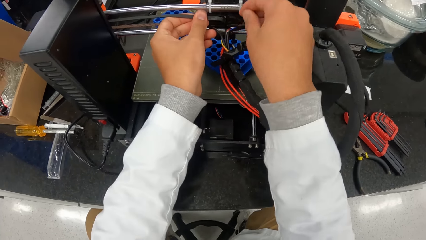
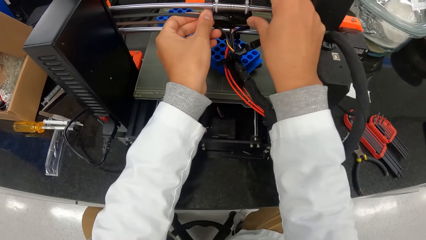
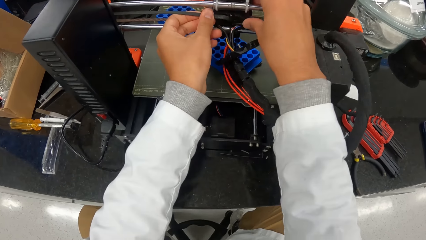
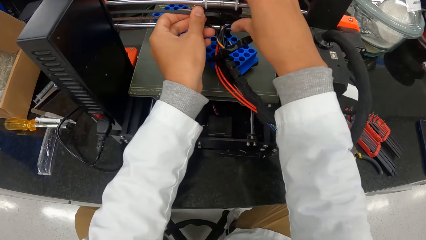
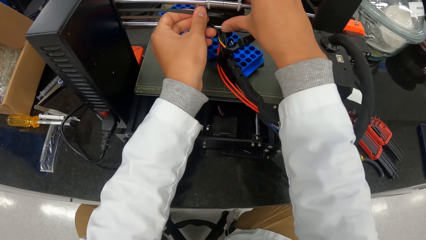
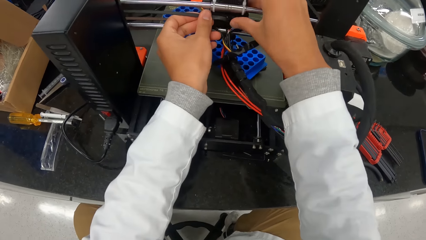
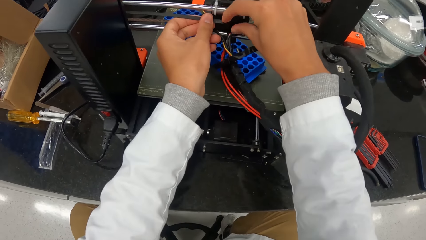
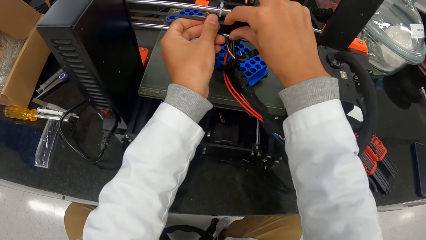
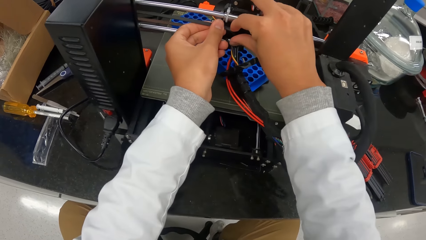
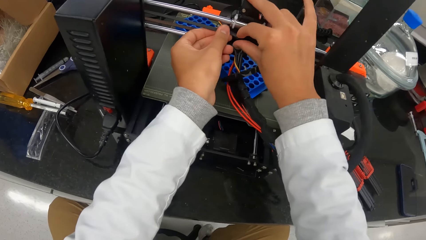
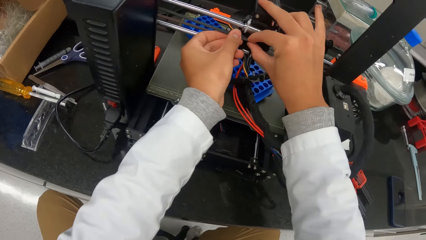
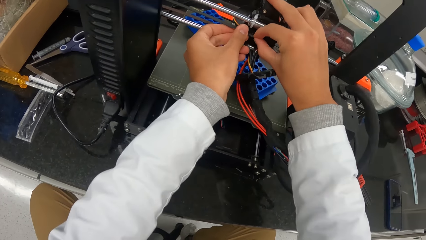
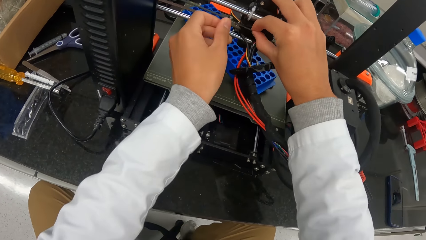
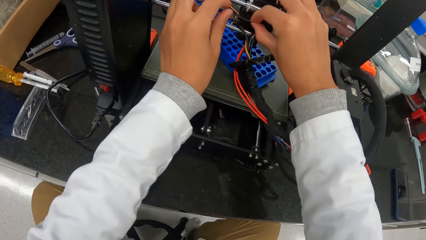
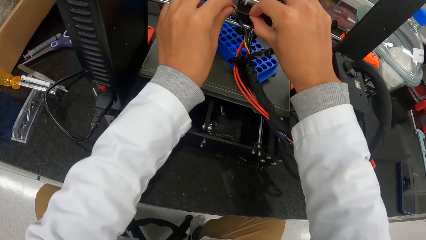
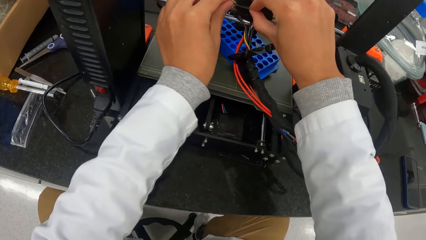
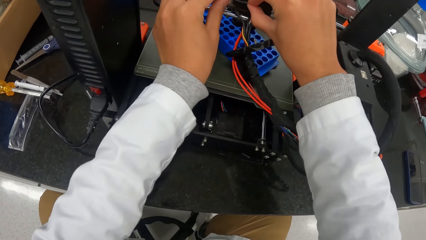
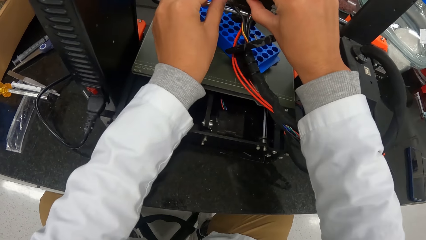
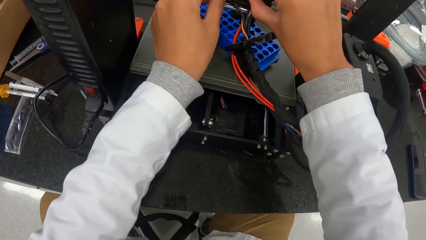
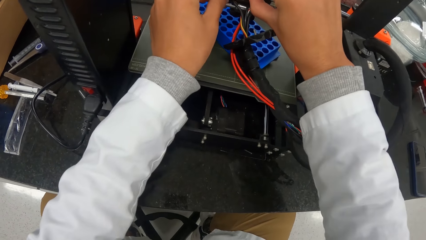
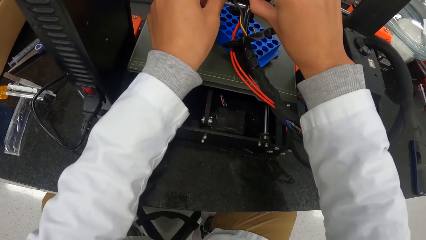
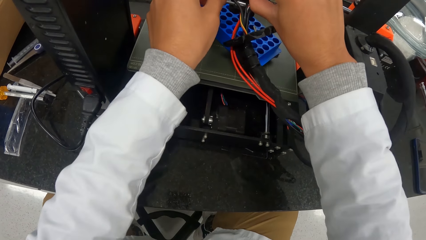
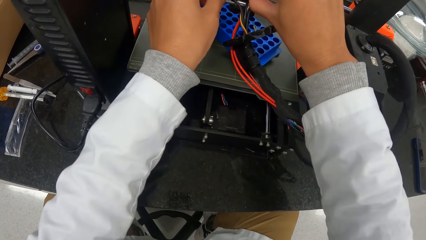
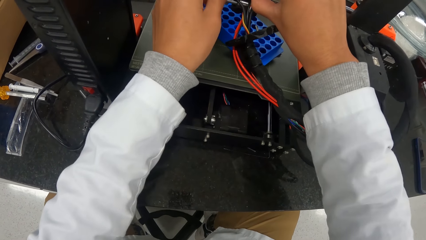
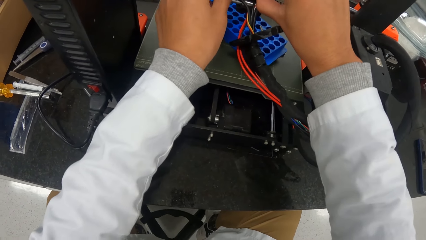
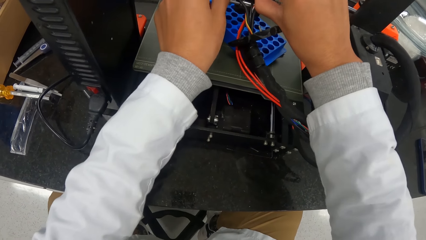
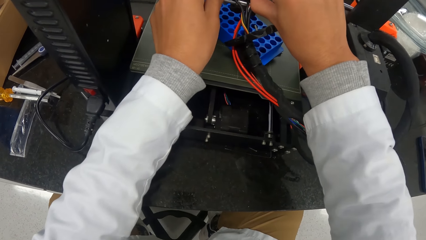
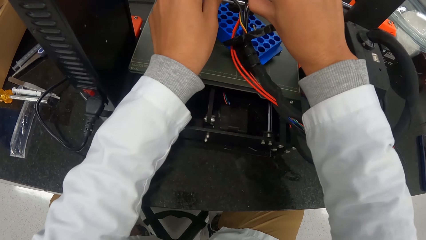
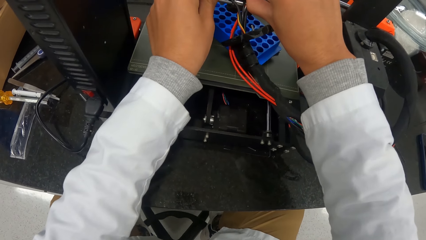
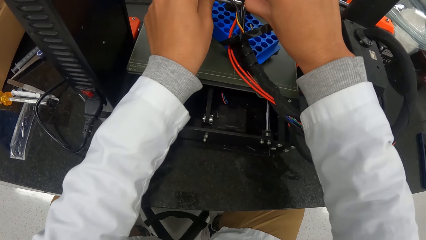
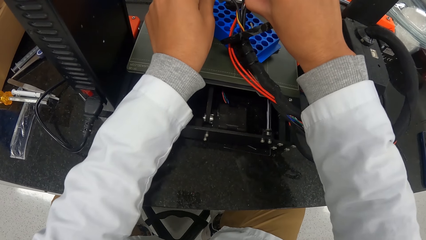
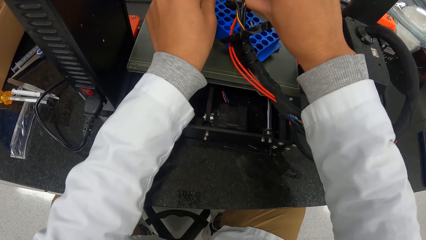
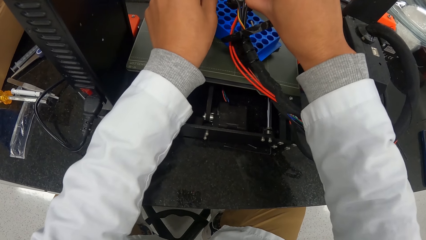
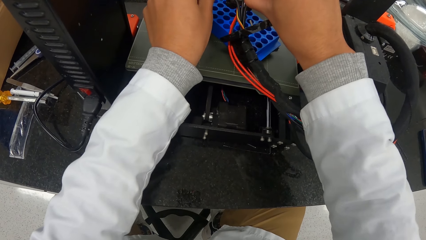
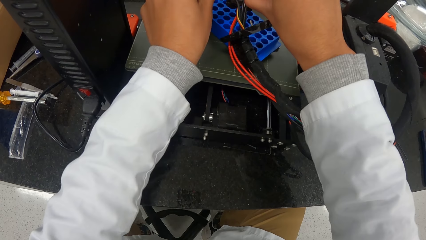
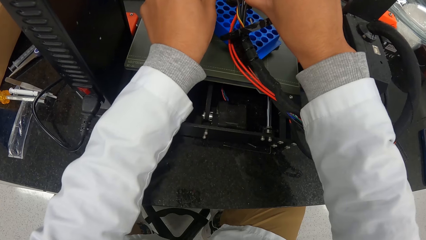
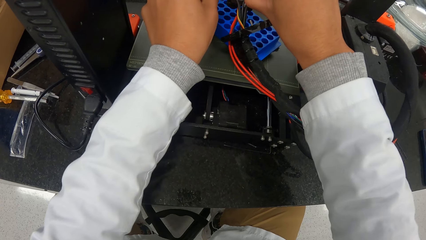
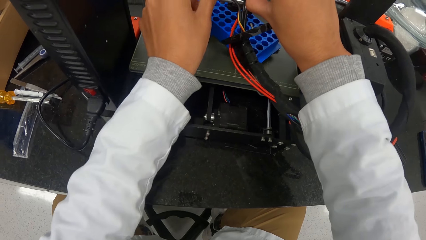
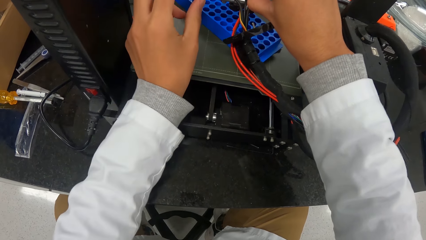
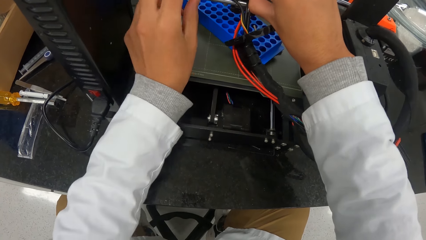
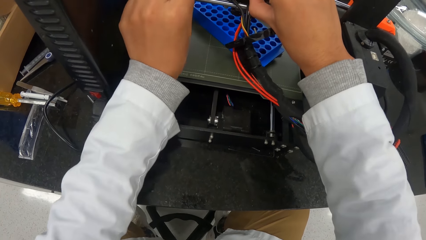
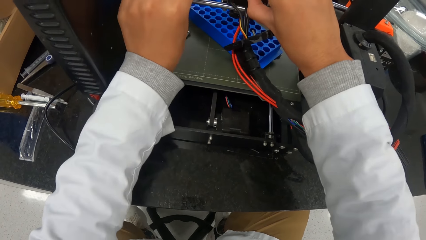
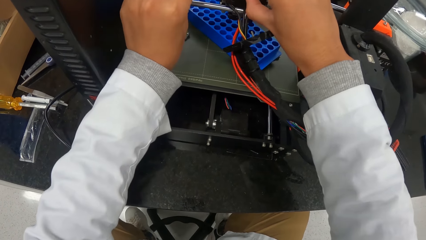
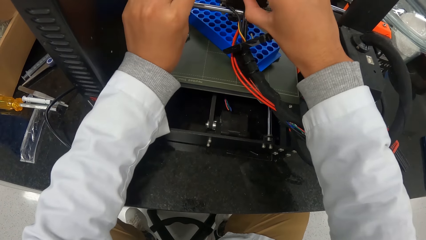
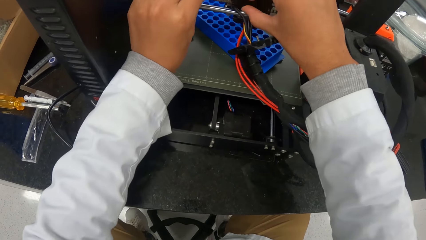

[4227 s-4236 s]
The camera wearer attaches the belt to the turbofan with both hands.

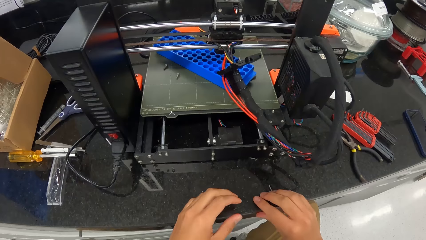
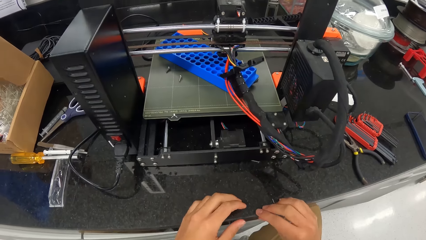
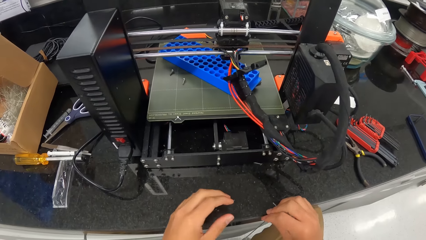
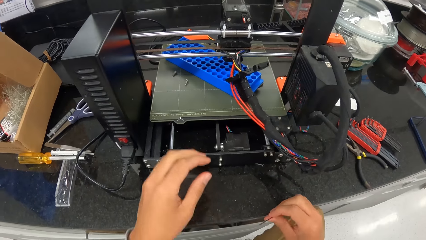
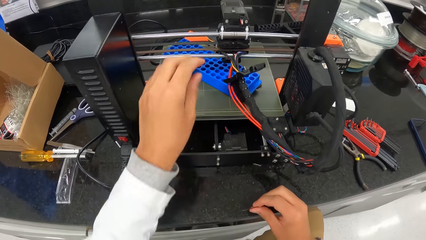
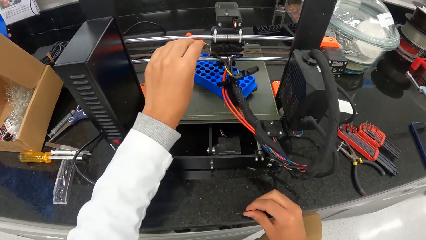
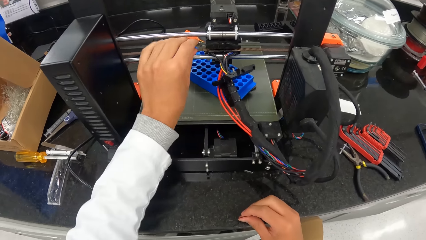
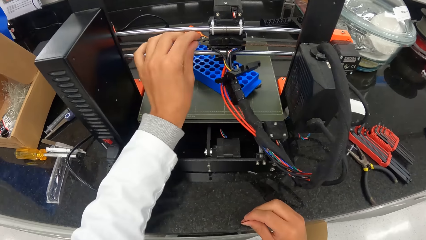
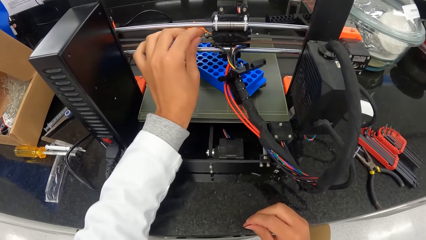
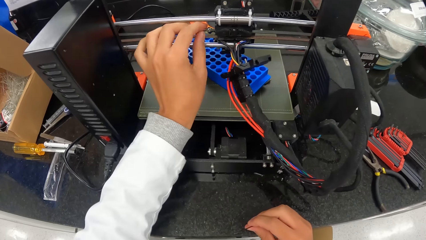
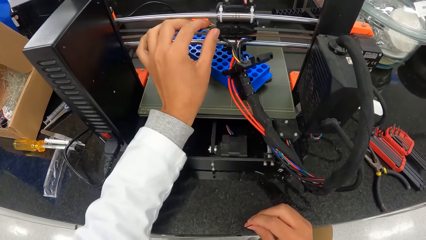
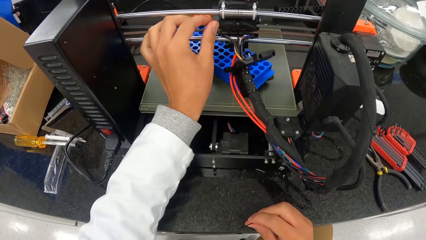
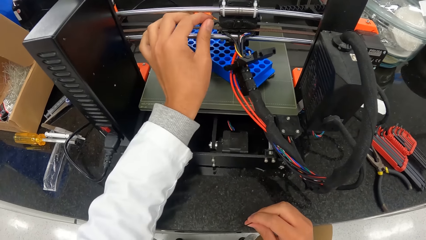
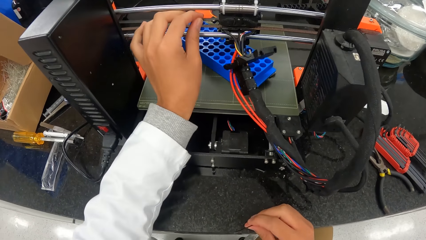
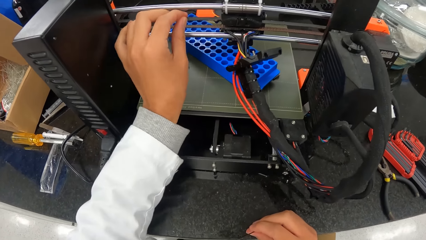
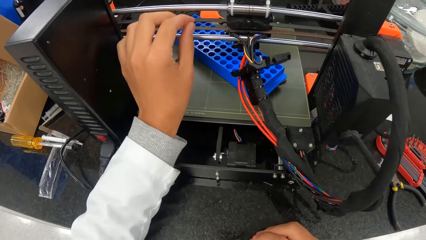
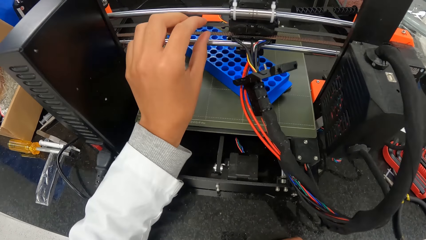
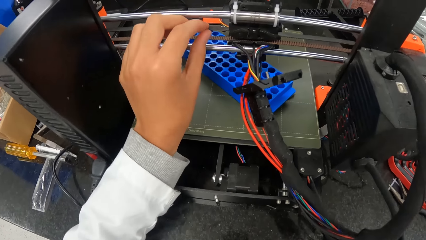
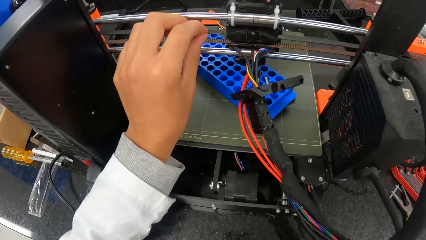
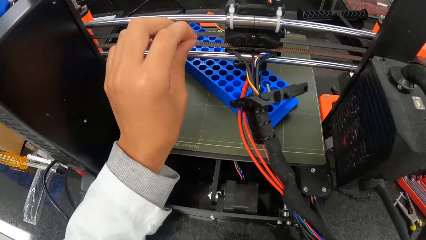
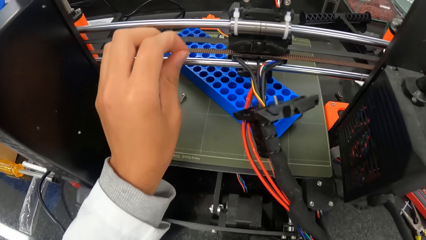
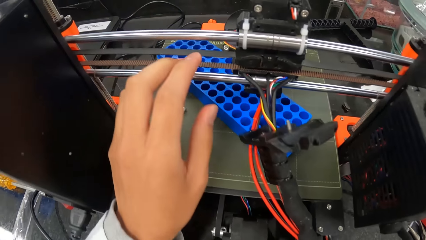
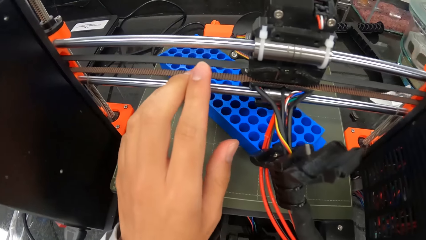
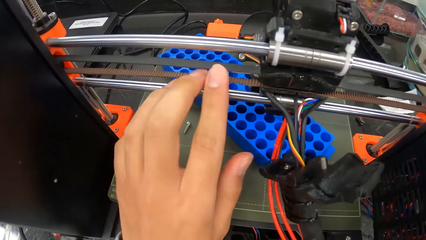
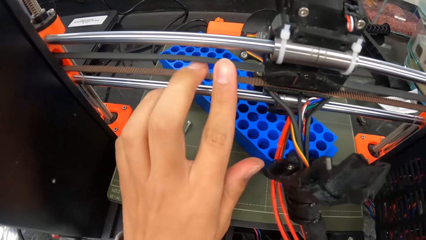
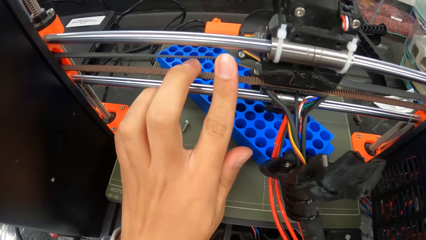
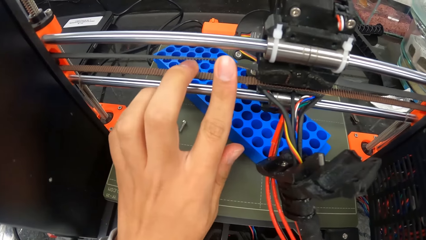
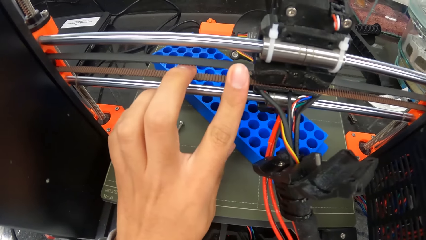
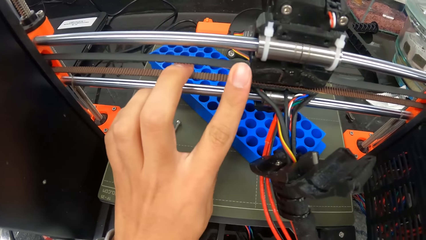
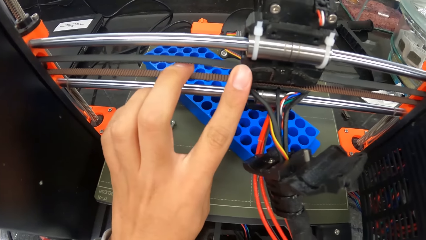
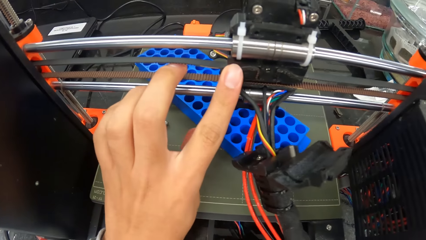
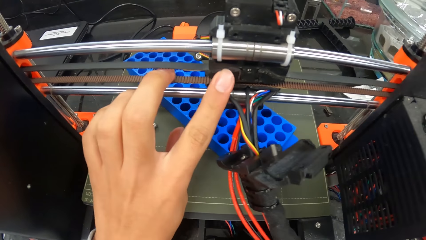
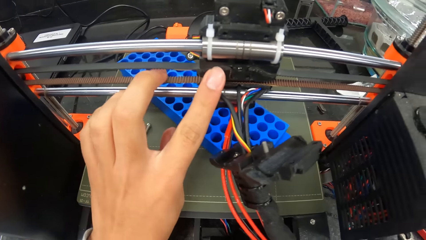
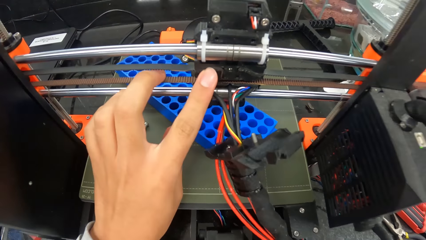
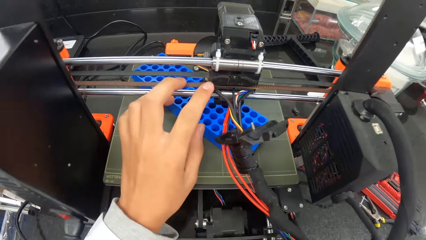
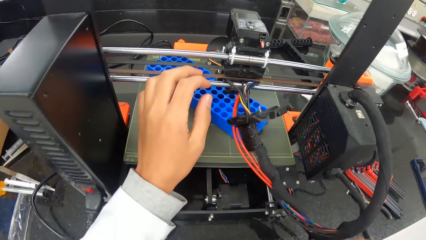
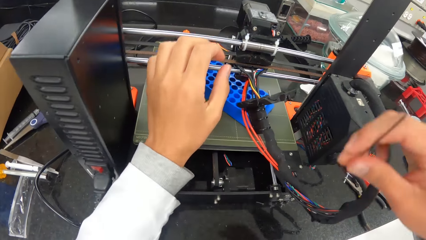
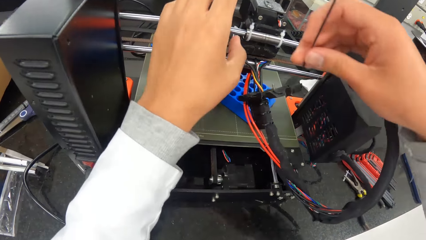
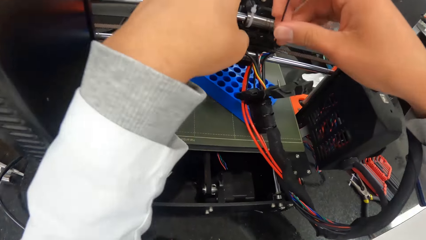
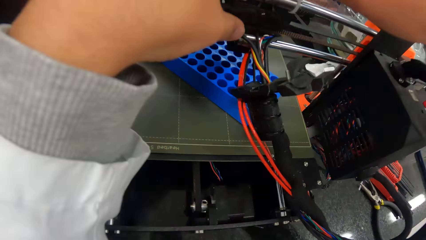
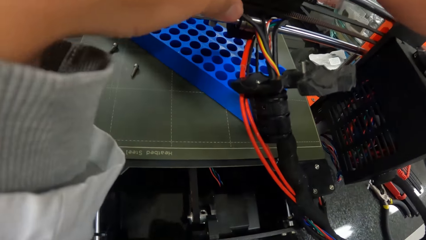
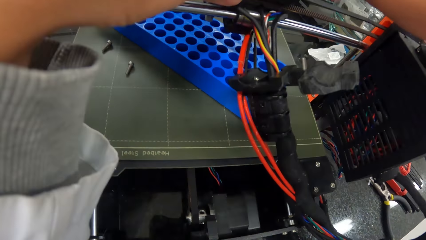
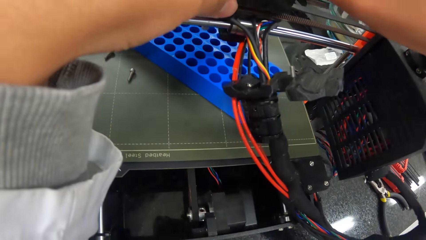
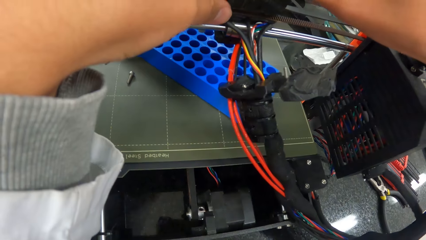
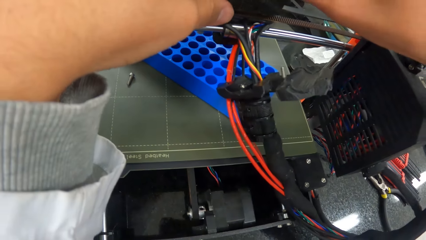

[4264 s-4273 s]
The camera wearer touches the belt attached to the turbofan with his left hand. He keys the belt to the turbofan with the allen key in his right hand.
